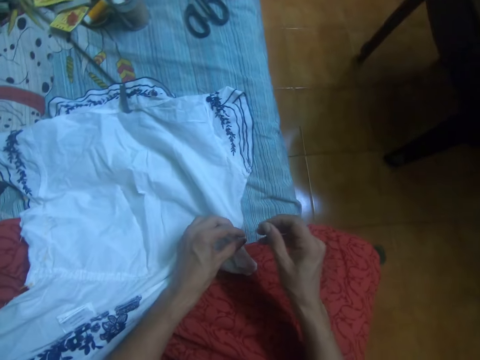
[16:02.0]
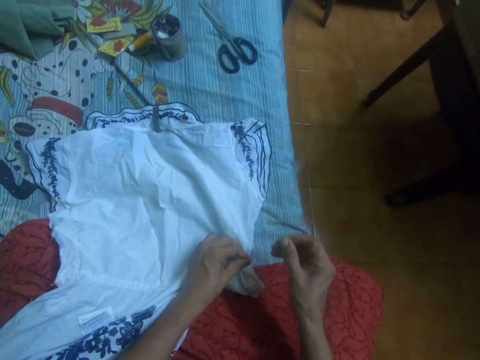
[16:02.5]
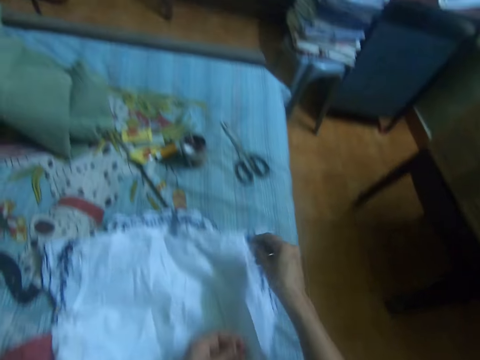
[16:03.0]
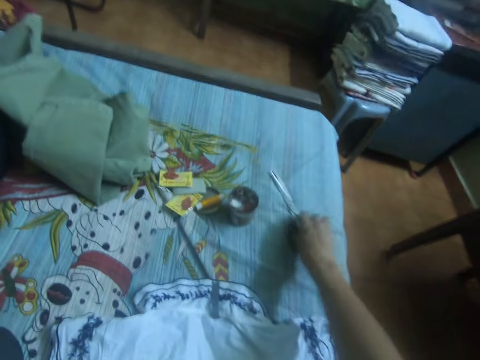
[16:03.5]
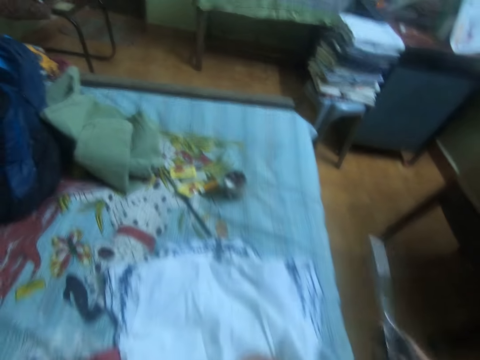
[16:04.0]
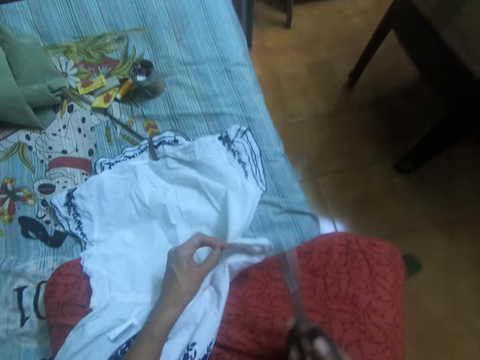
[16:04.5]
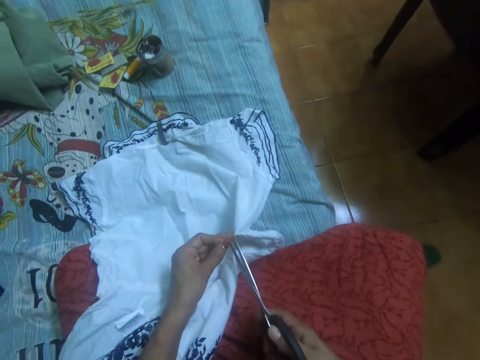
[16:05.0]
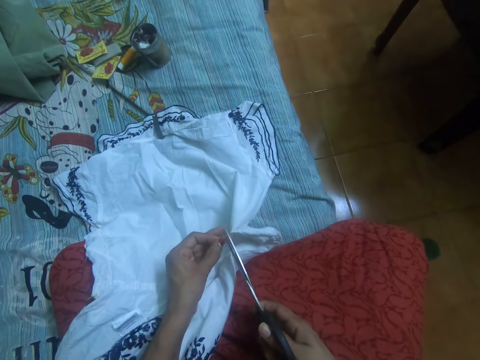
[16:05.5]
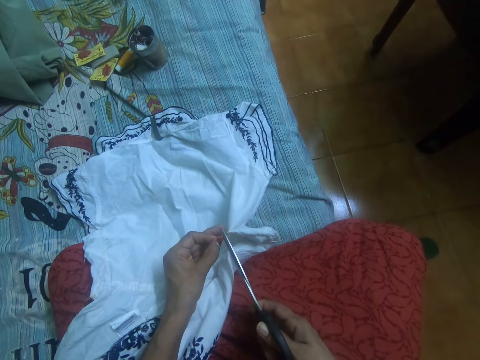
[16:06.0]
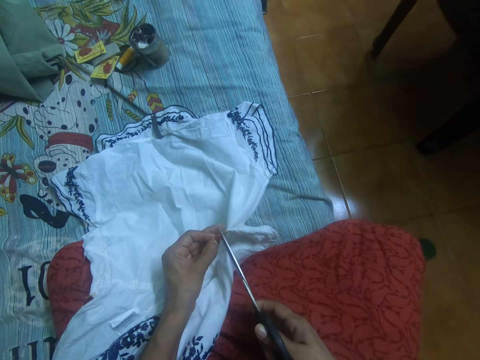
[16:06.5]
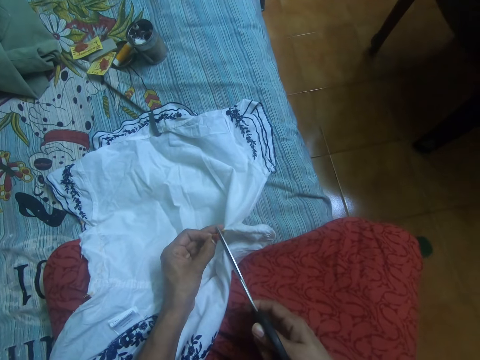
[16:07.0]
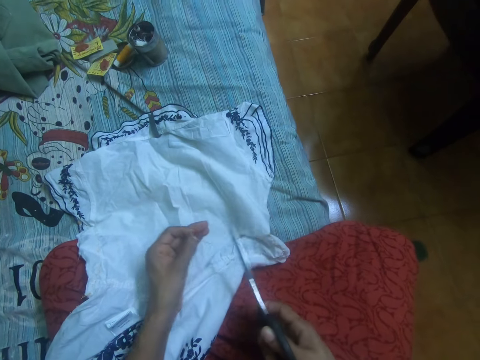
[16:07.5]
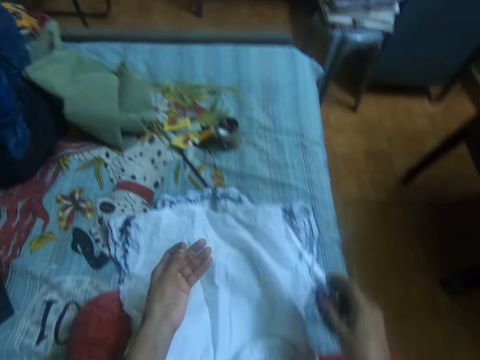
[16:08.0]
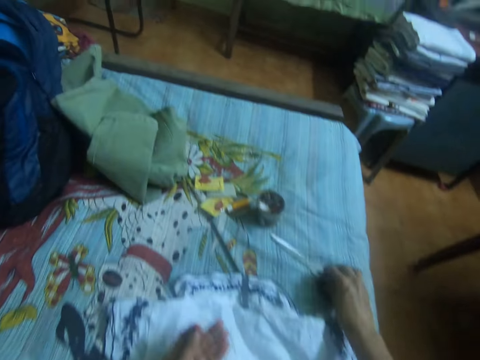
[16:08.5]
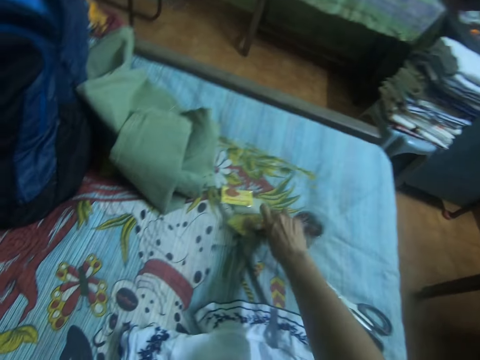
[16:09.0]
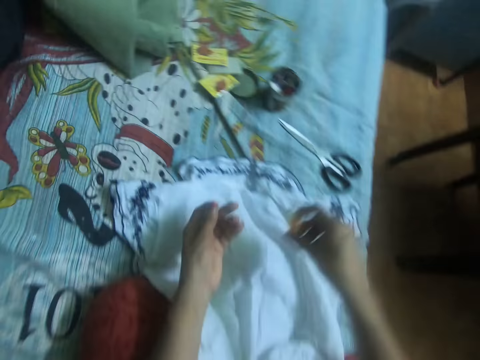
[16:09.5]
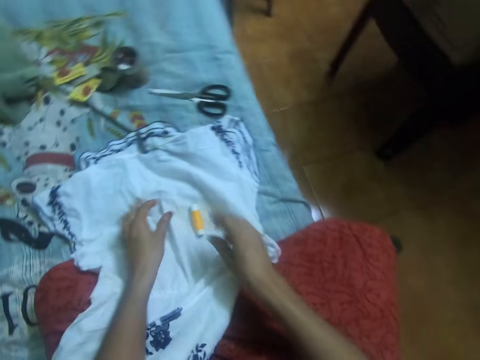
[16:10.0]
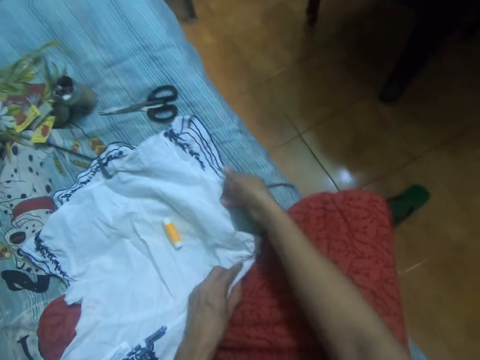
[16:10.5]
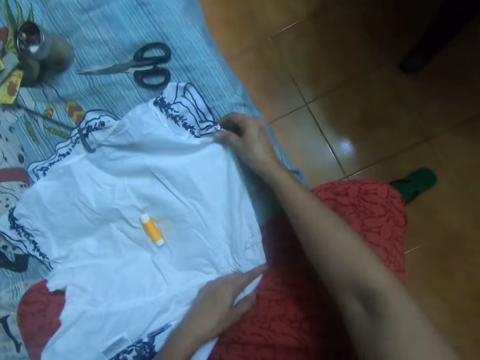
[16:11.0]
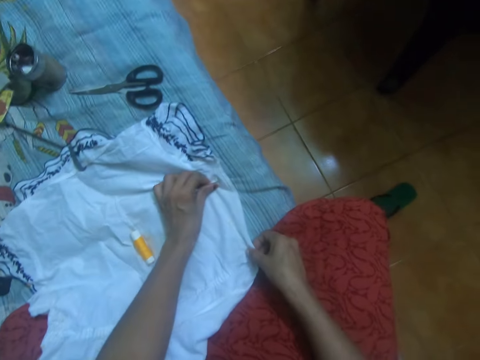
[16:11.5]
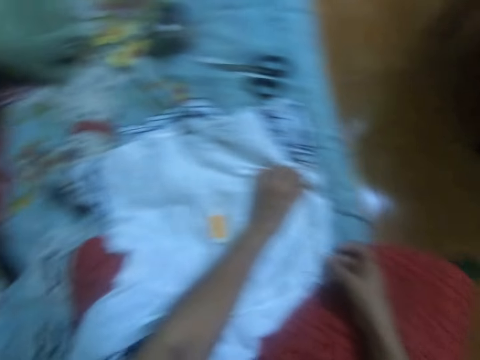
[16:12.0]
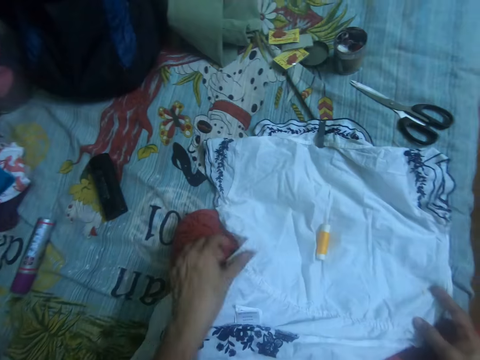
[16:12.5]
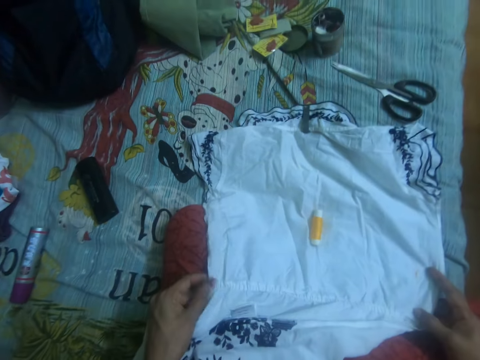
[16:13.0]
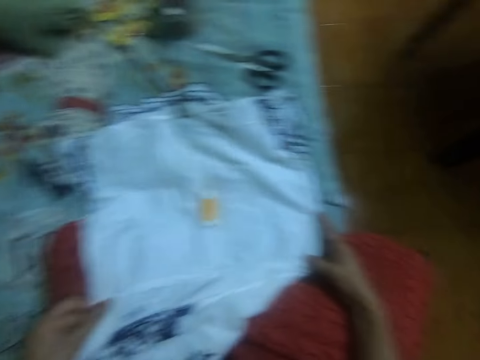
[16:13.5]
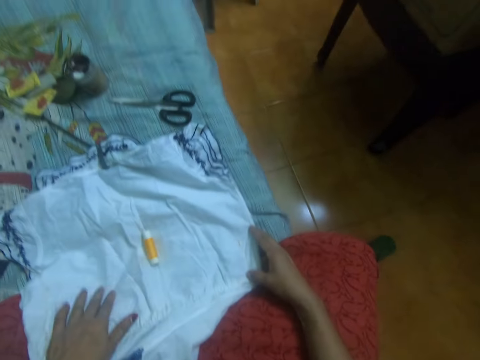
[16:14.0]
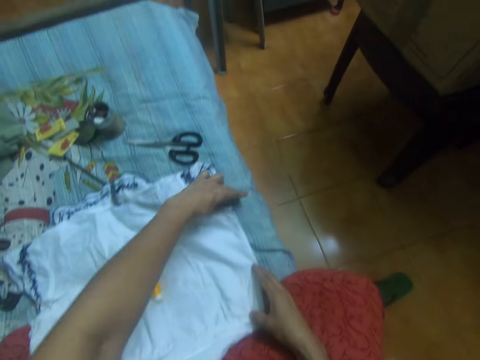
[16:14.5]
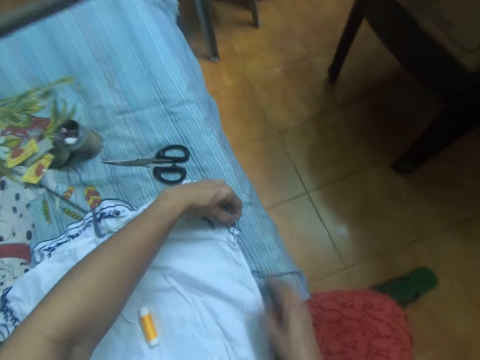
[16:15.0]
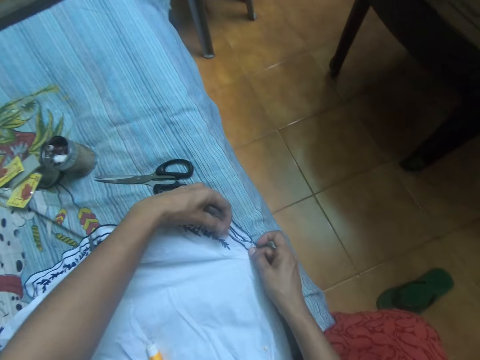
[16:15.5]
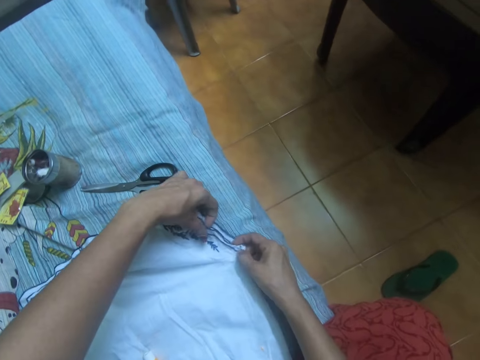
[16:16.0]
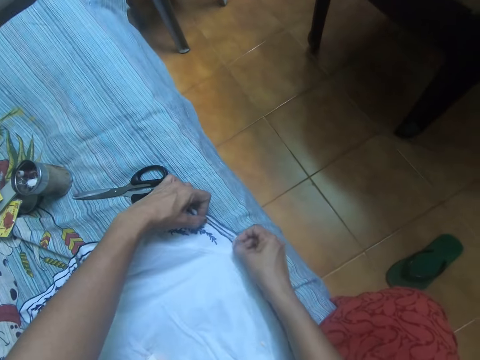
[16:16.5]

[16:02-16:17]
The camera wearer picks up scissors from the mattress with her right hand. She cuts the thread in the needle with the scissors in her right hand. She drops the scissors in her right hand on the mattress. She picks up a thread from a container on the mattress with her right hand. She drops the thread on the dress on the mattress. She straightens the dress on the mattress with her two hands.

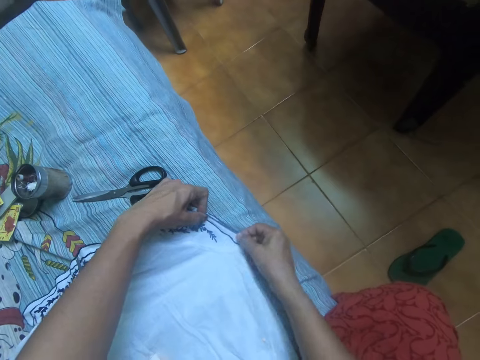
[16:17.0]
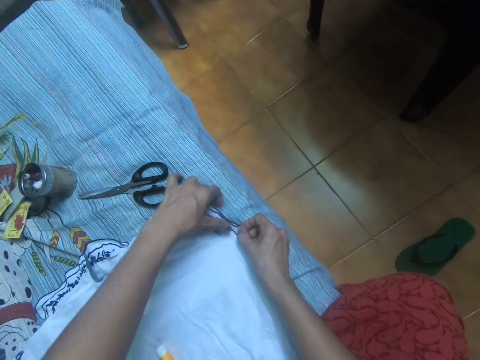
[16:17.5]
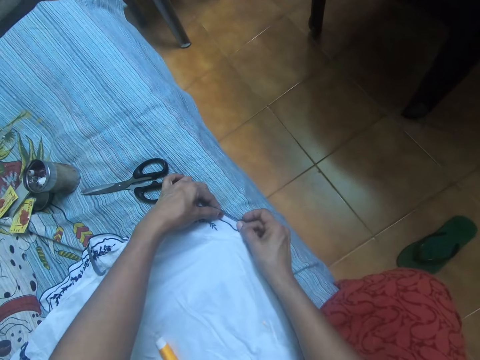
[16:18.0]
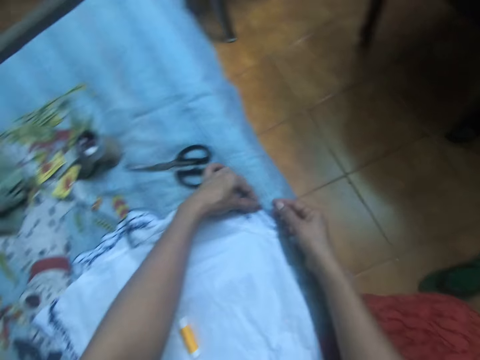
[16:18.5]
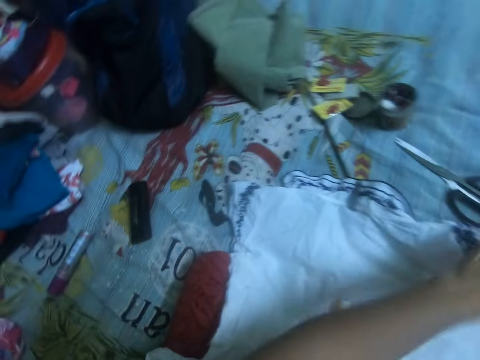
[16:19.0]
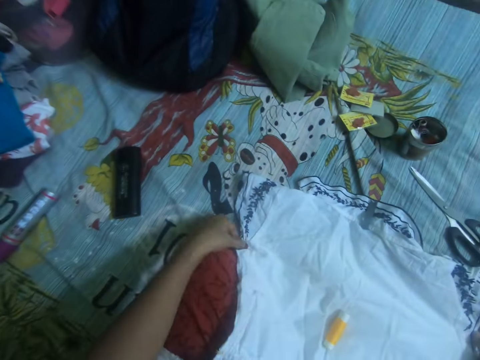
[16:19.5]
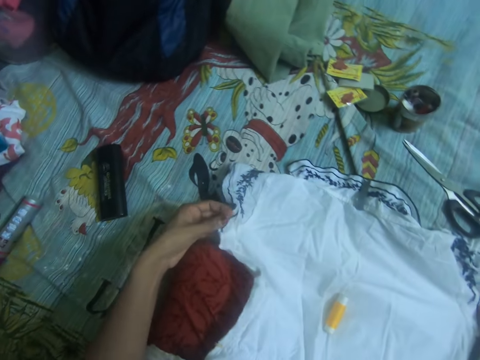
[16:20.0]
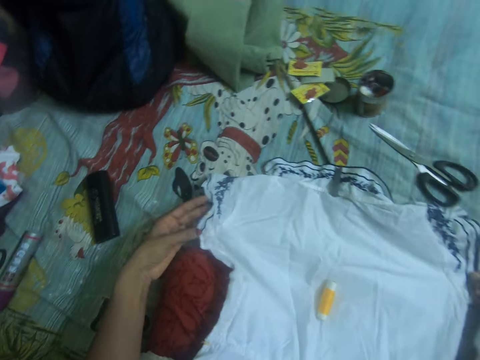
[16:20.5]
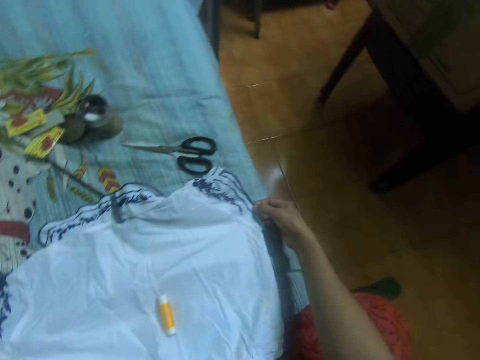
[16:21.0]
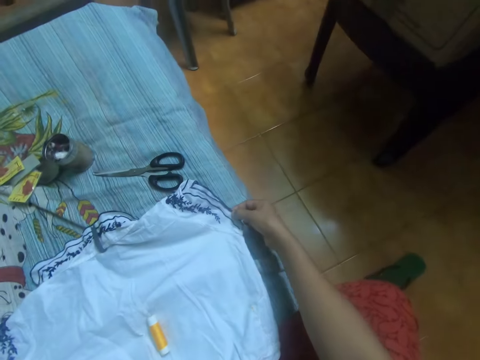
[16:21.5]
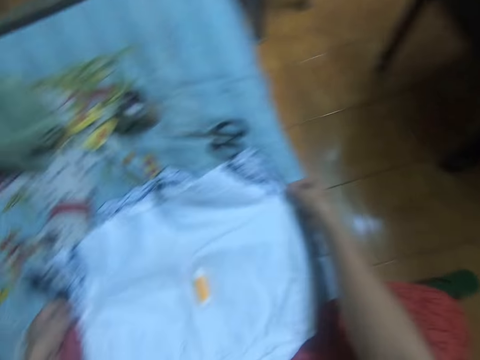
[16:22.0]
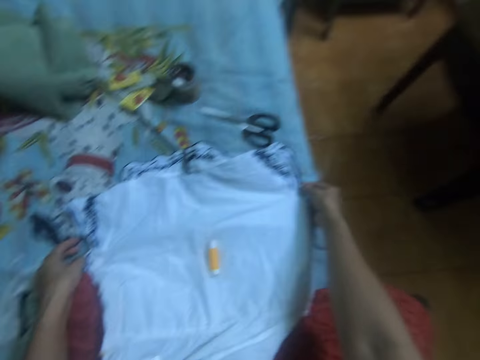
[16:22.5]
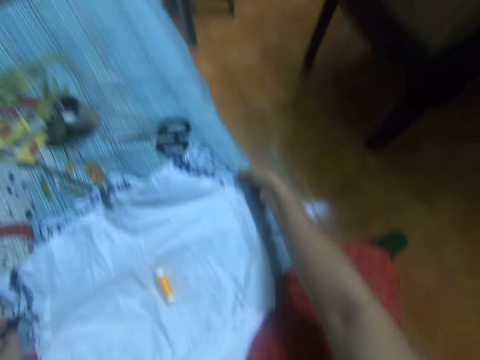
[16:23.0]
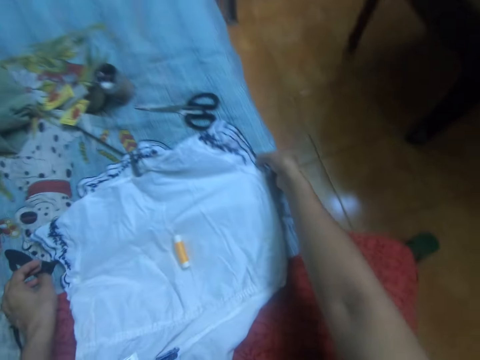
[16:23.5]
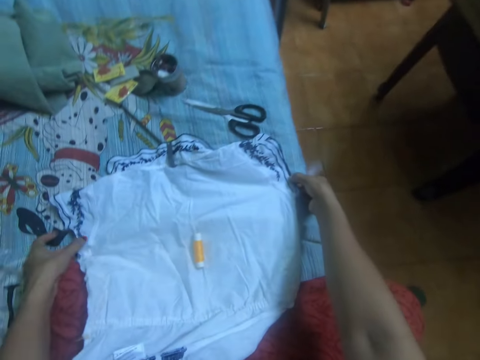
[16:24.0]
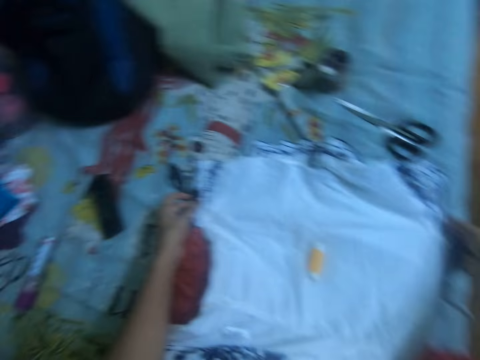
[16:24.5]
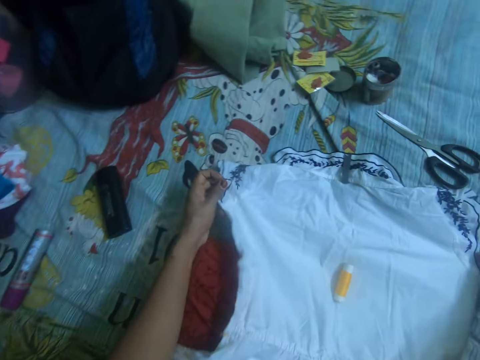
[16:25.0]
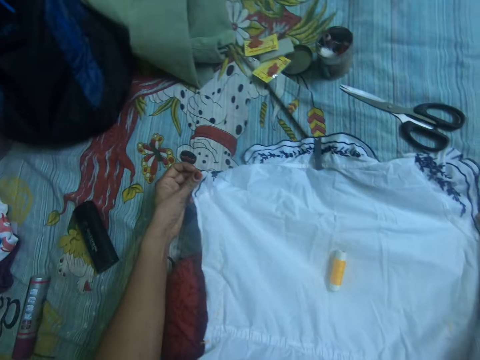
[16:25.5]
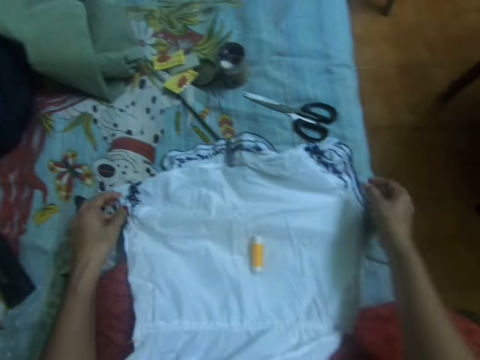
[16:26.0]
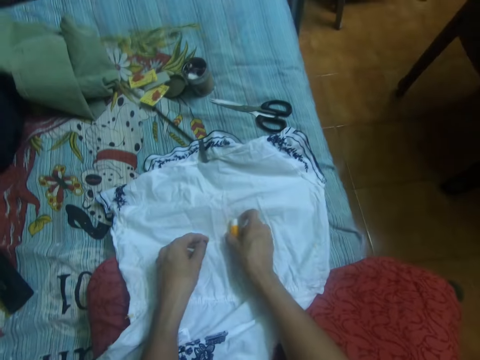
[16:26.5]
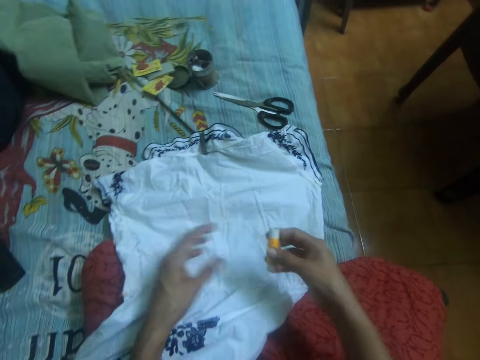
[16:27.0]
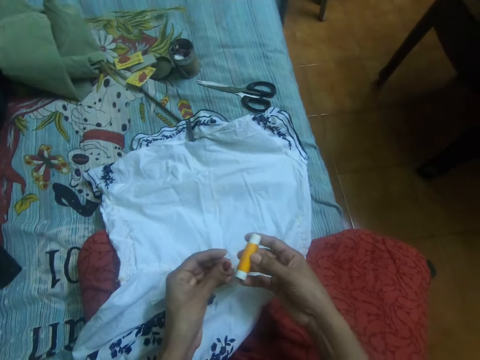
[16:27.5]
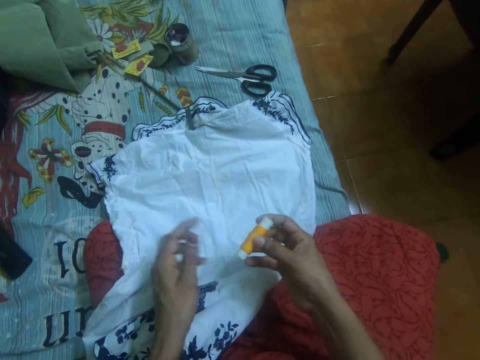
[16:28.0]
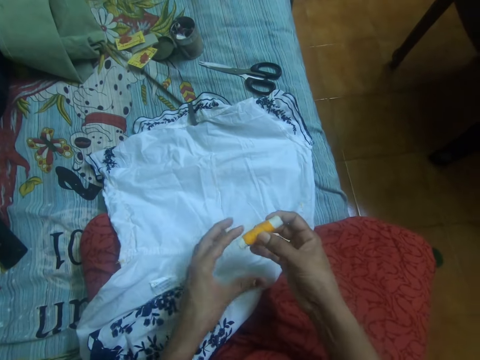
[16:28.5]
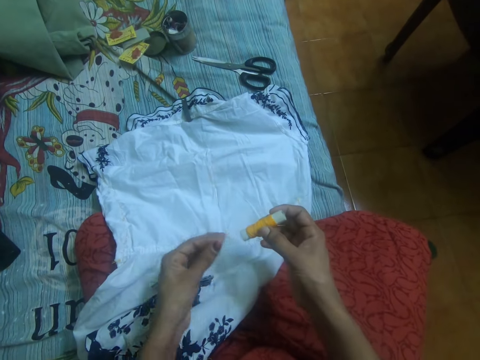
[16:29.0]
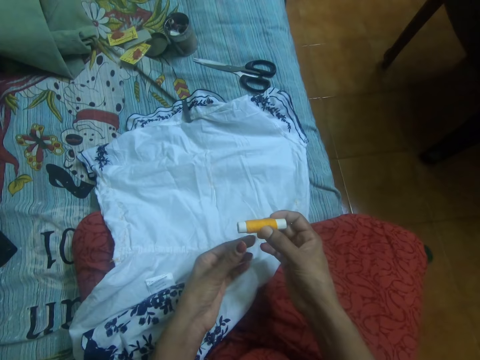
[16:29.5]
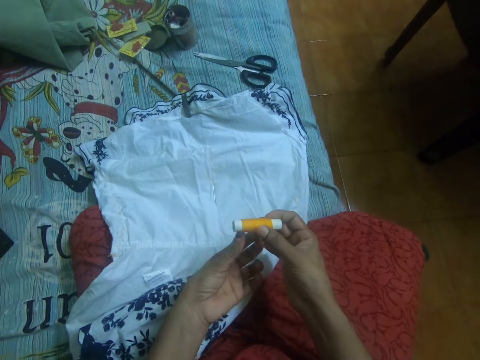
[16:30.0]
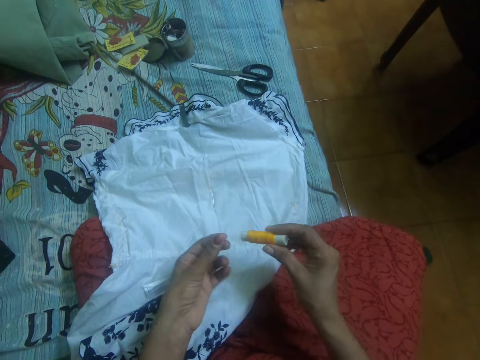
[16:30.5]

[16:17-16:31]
The camera wearer picks up the thread from the dress with her right hand. She loosens the thread with her left hand.
